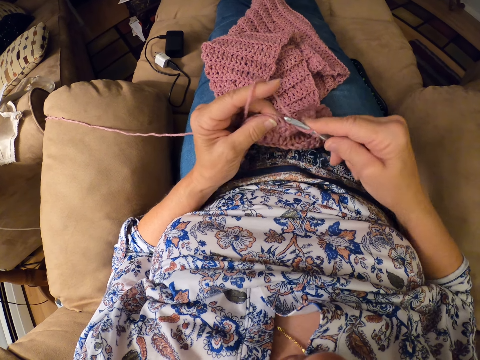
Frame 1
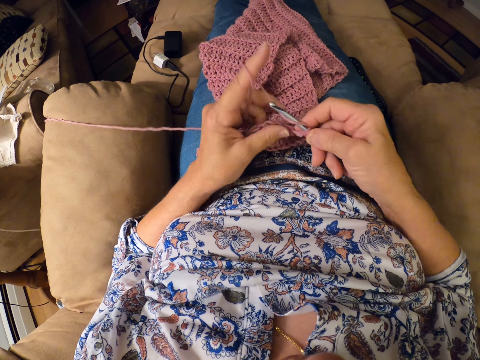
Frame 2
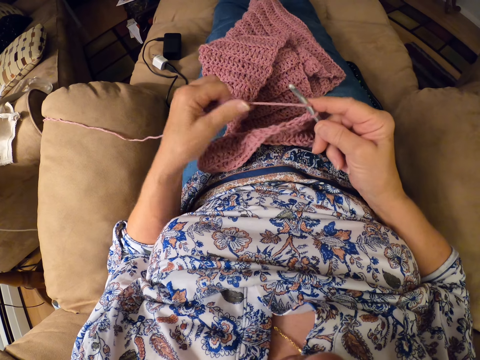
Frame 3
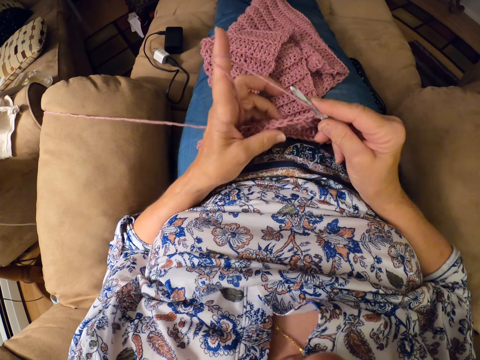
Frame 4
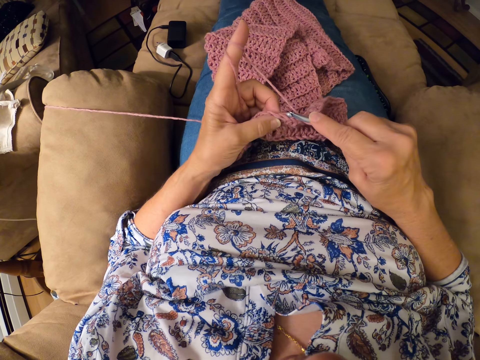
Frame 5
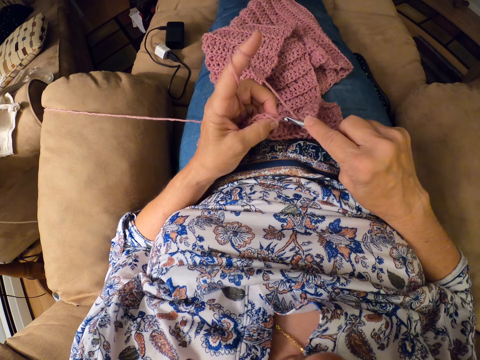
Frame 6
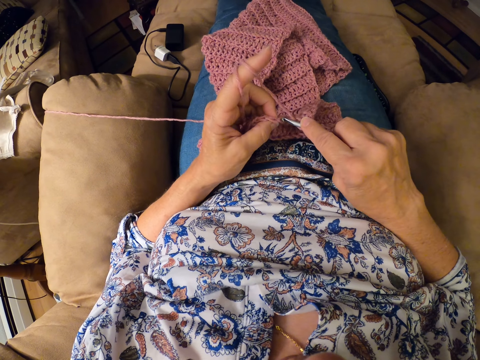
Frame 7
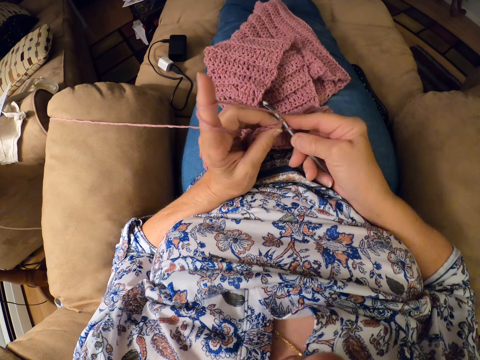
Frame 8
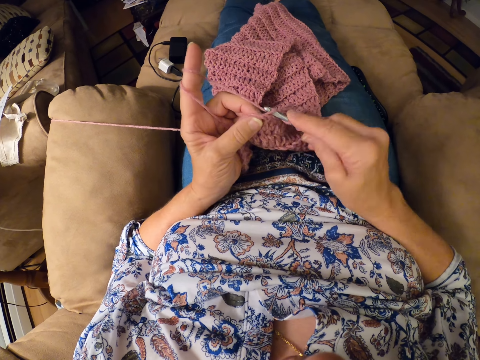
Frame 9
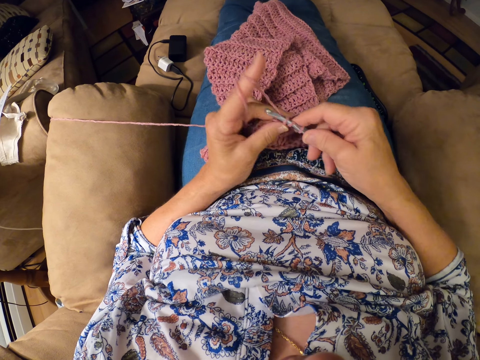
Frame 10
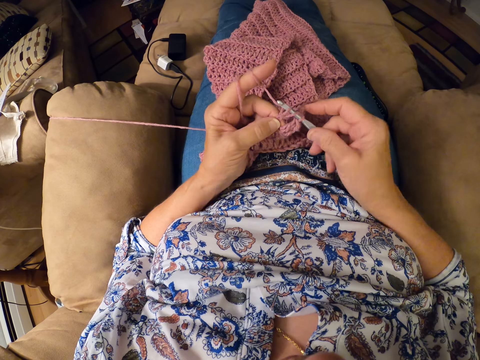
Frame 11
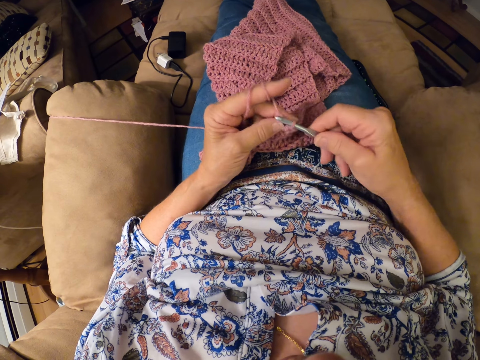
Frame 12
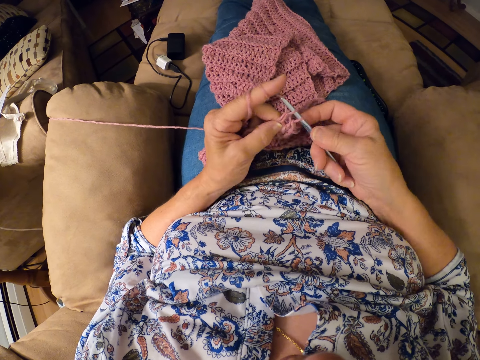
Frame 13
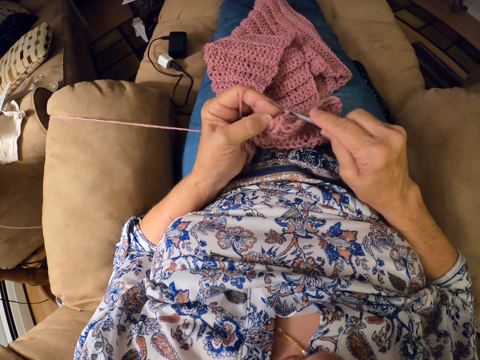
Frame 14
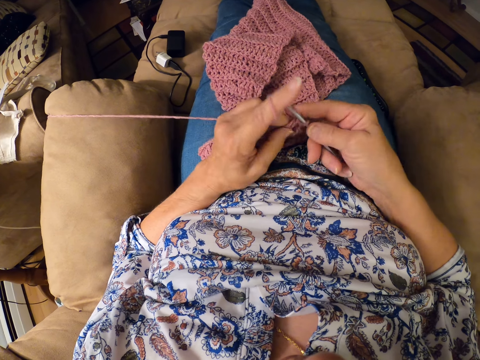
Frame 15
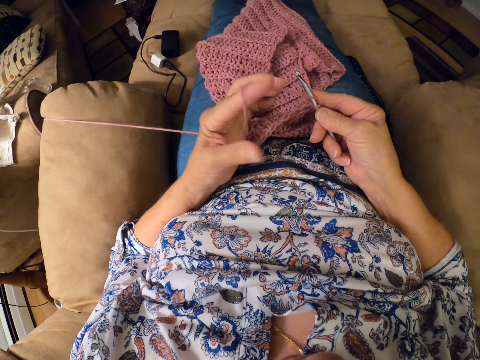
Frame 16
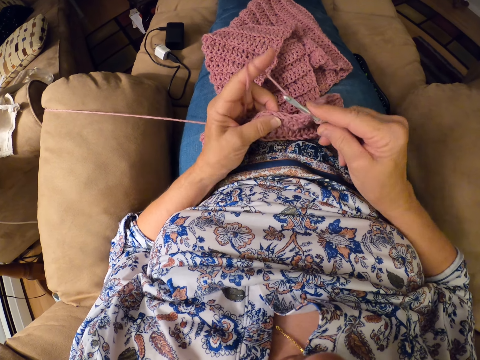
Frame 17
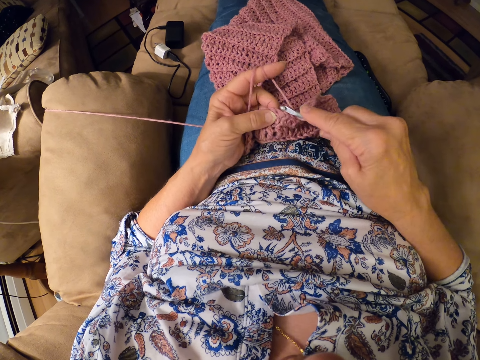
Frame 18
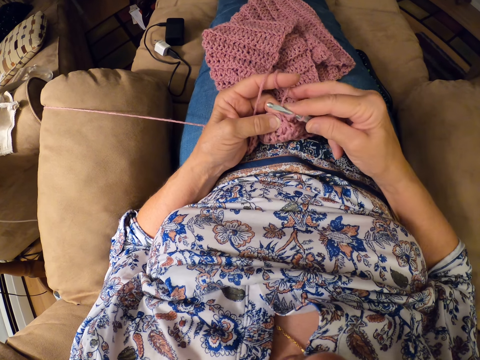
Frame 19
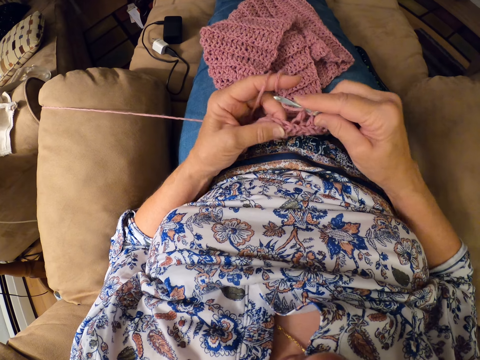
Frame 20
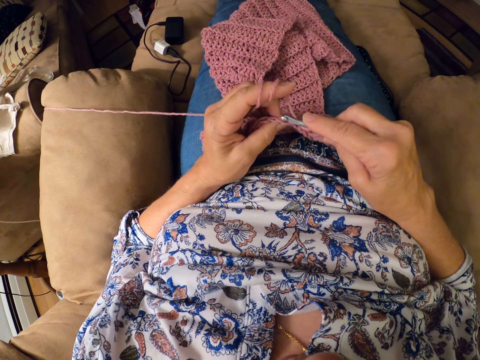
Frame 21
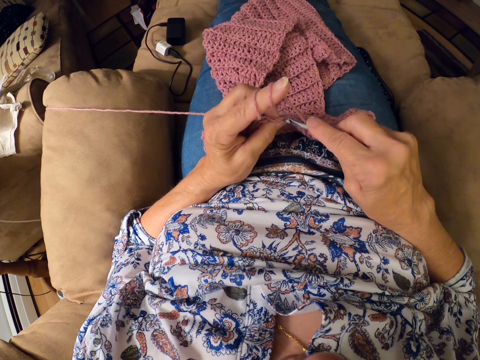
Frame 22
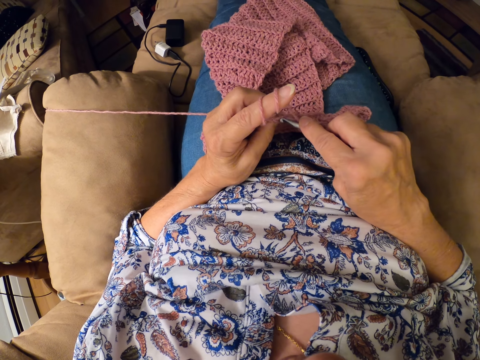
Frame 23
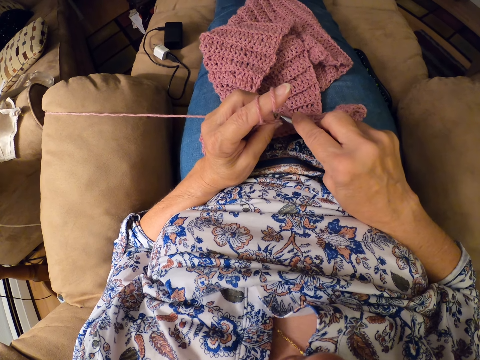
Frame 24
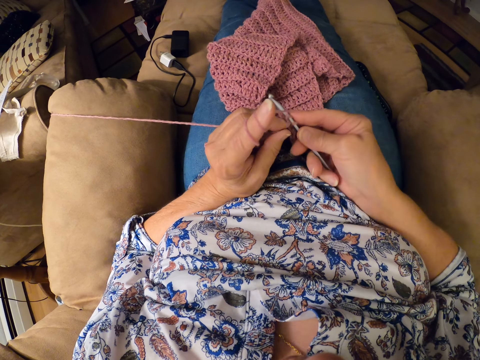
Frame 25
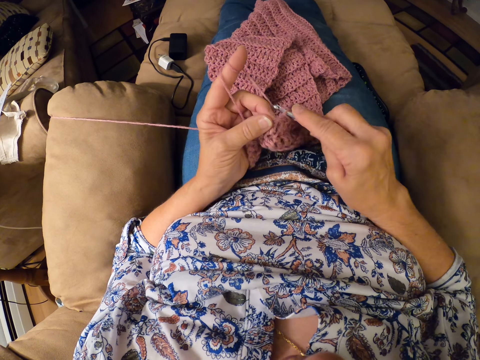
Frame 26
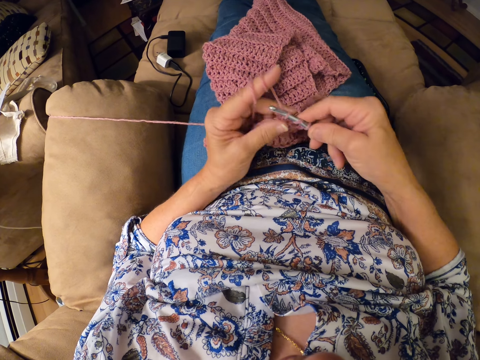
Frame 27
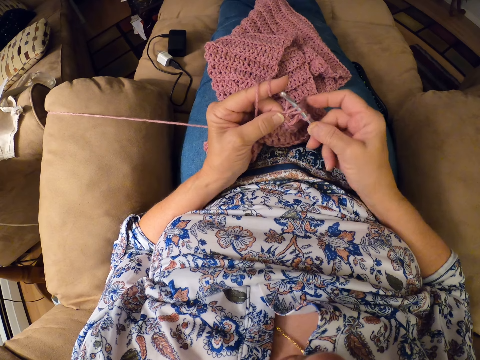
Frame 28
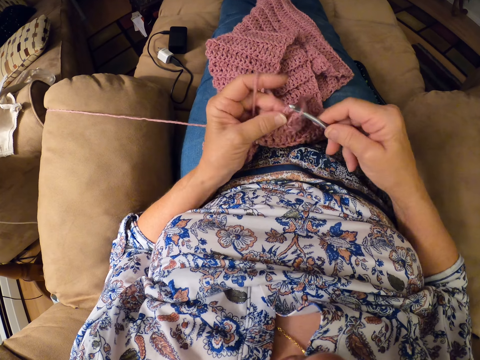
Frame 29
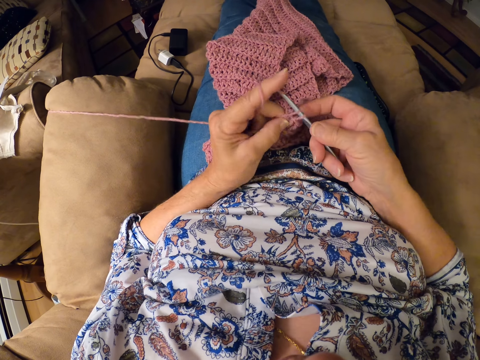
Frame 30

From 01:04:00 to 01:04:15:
The camera wearer rolls the yarn on her left index finger. She rolls the yarn on her left index finger again.

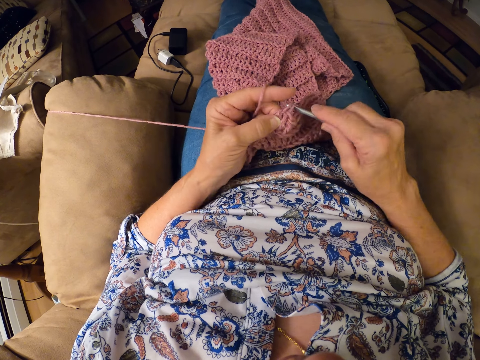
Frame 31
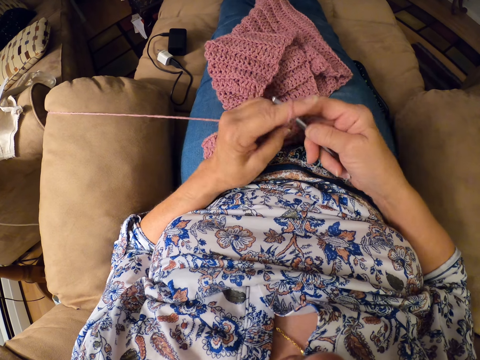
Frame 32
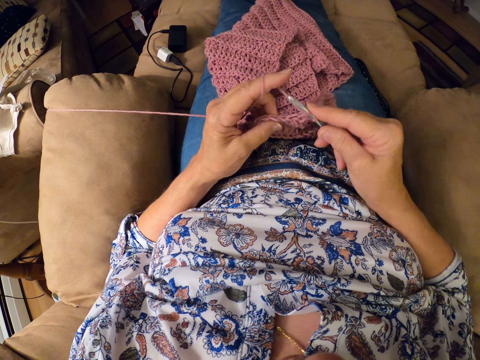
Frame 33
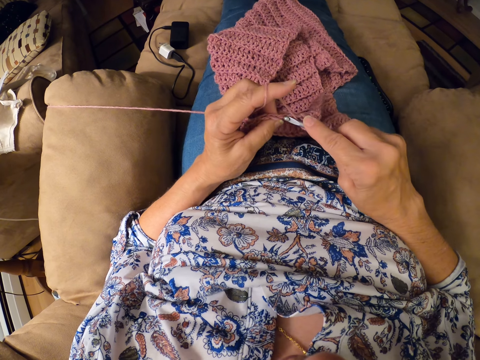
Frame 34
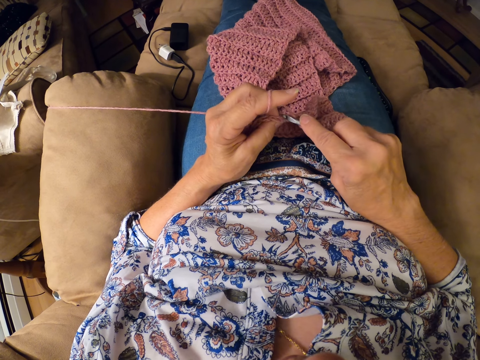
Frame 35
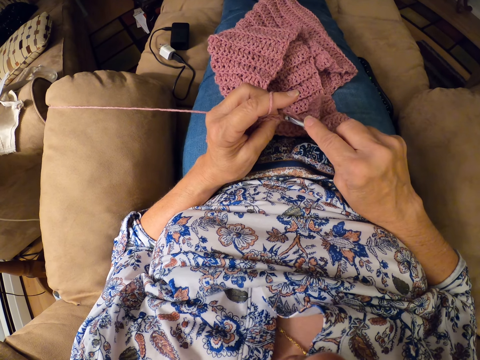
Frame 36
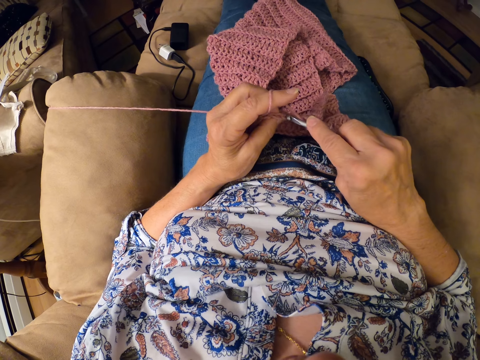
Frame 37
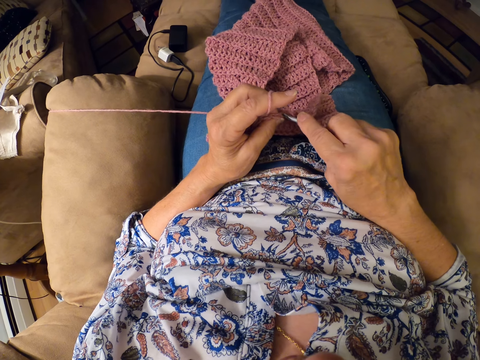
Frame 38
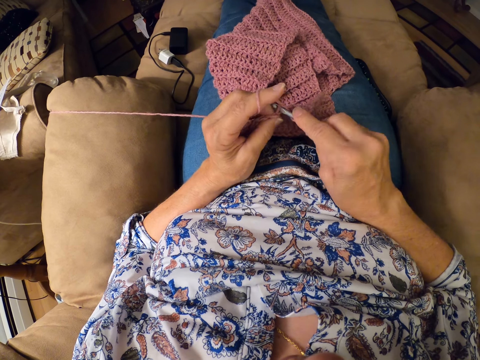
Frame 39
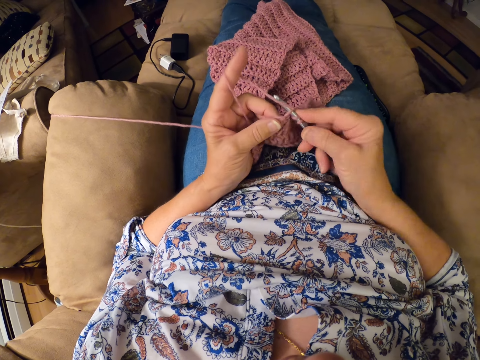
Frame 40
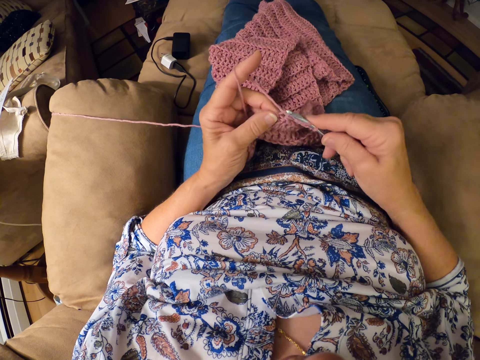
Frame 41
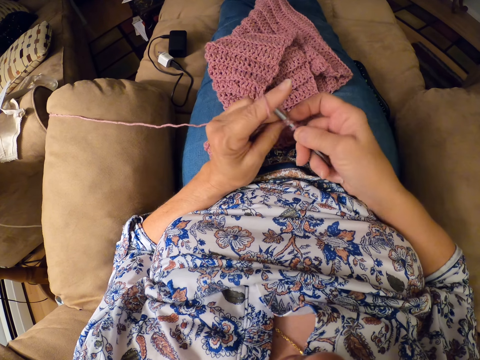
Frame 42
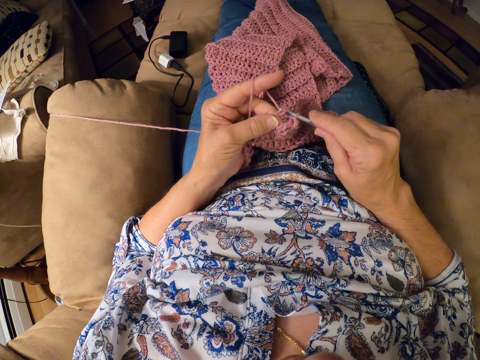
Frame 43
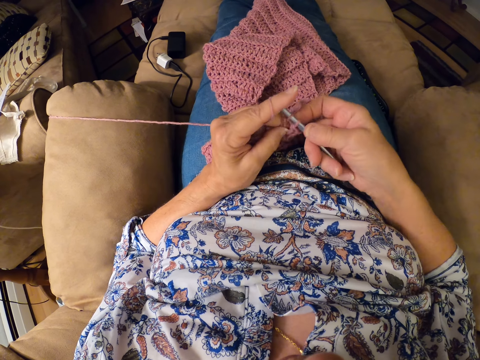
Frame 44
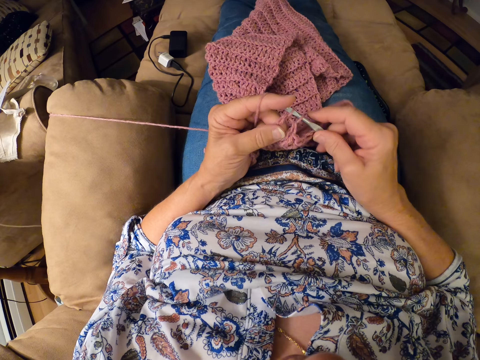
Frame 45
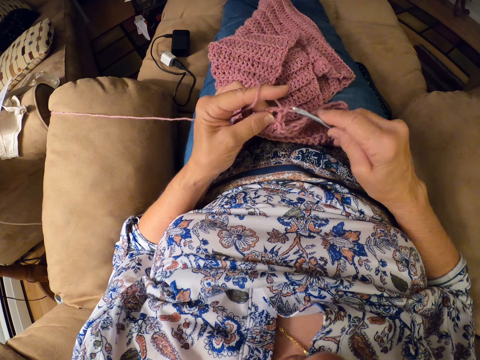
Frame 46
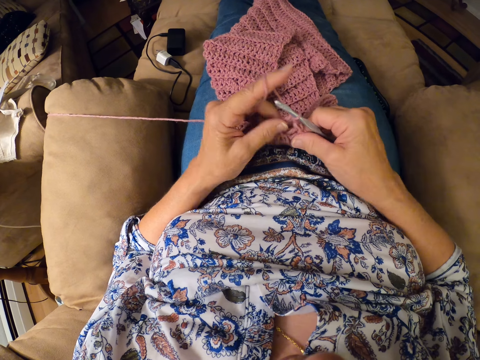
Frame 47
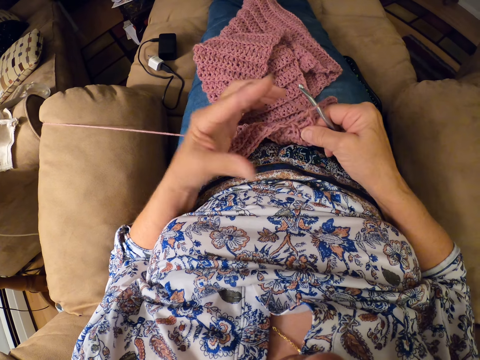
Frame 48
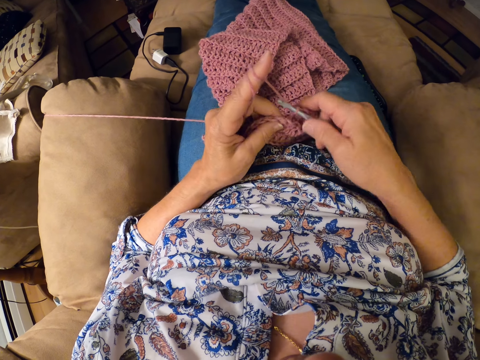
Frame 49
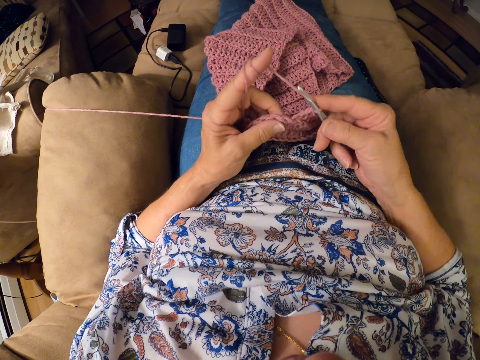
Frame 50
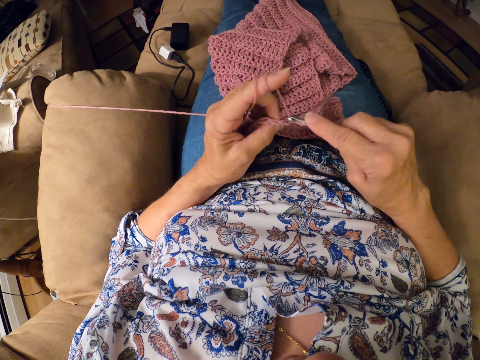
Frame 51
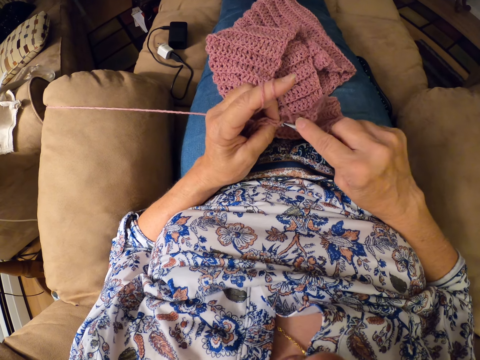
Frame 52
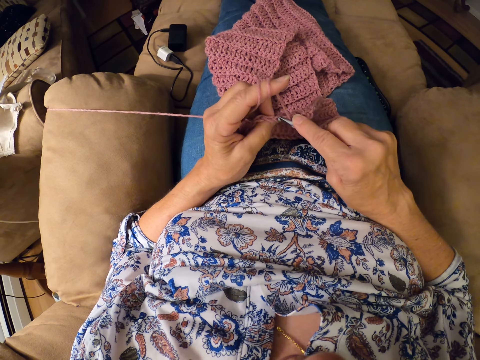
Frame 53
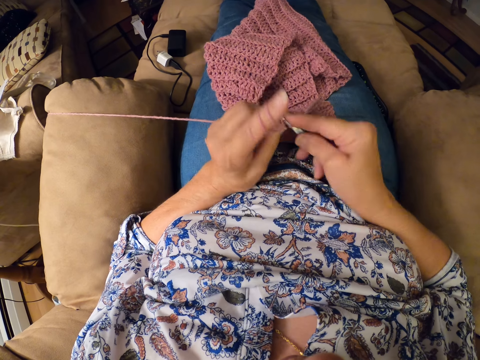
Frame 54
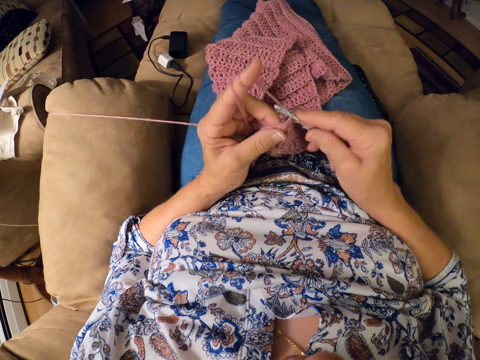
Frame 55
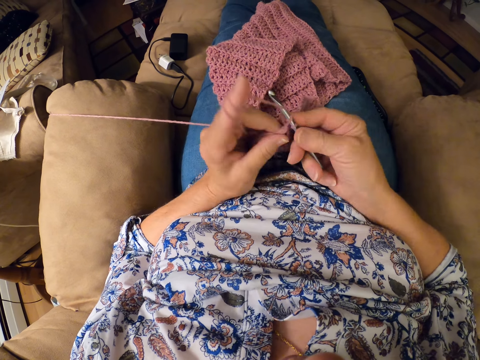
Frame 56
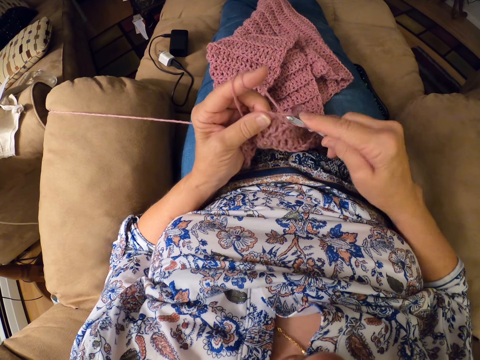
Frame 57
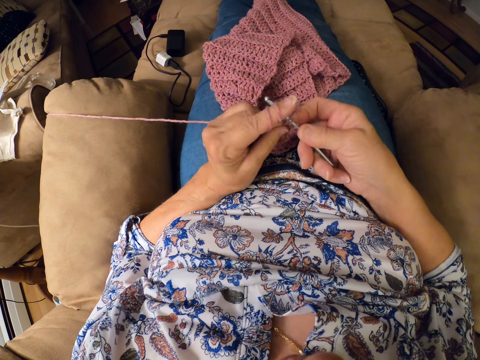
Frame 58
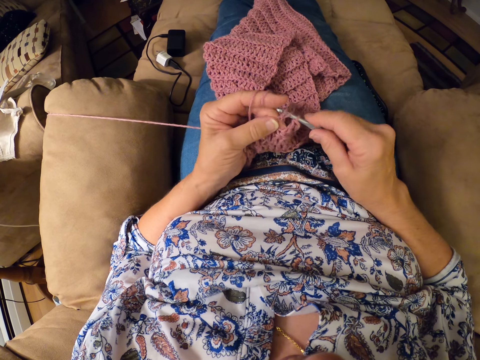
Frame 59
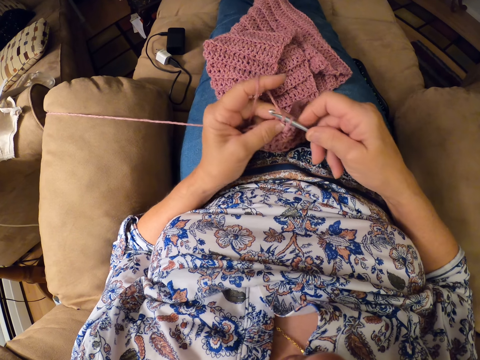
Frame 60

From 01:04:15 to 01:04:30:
The camera wearer rolls the yarn on her left index finger.
